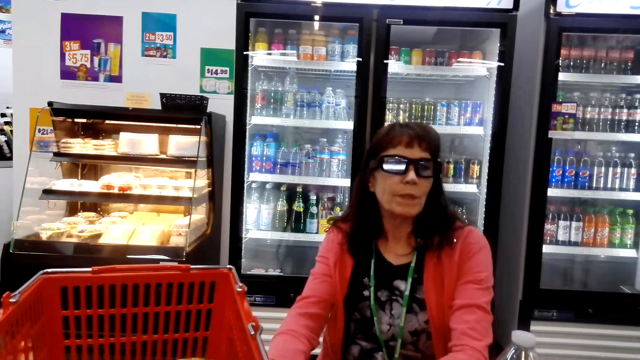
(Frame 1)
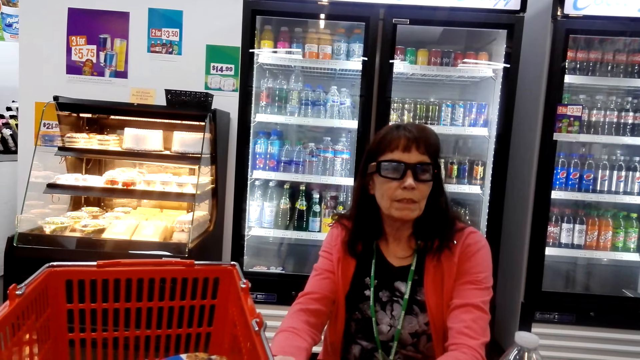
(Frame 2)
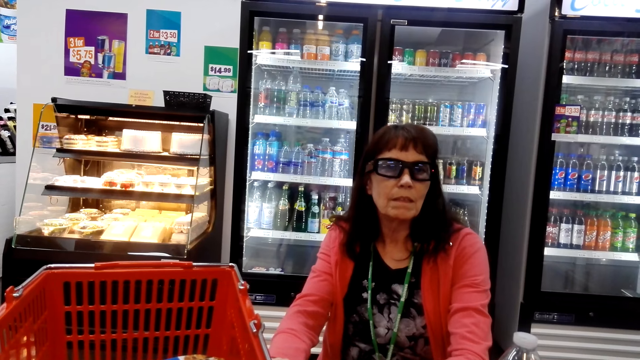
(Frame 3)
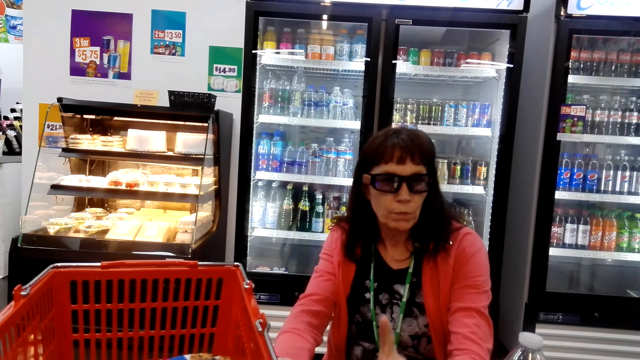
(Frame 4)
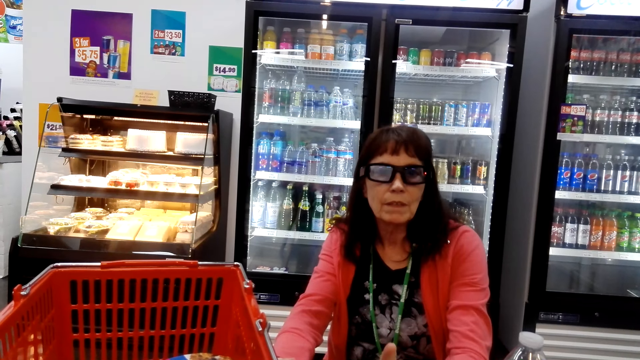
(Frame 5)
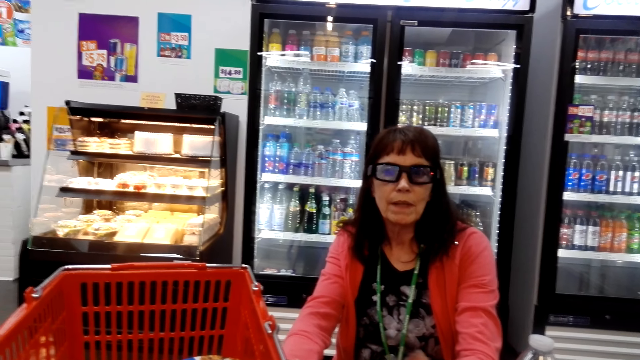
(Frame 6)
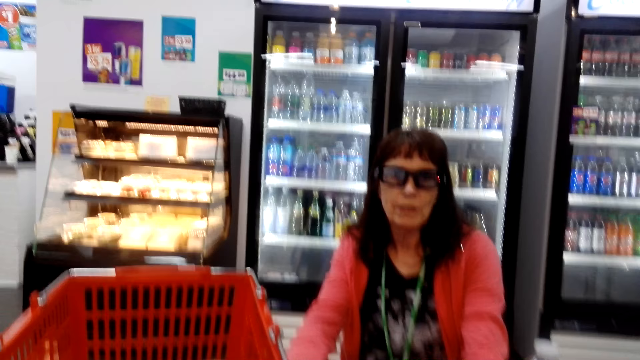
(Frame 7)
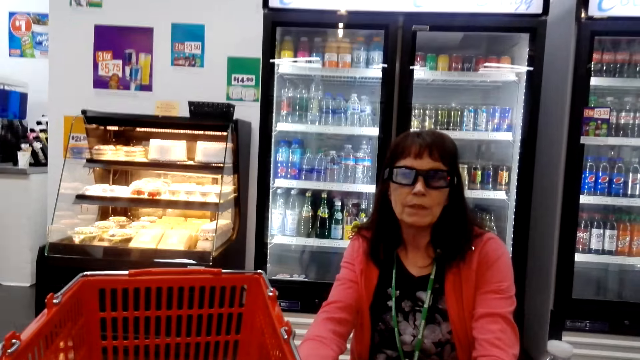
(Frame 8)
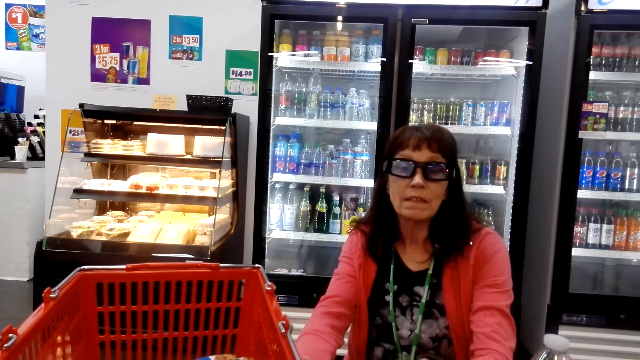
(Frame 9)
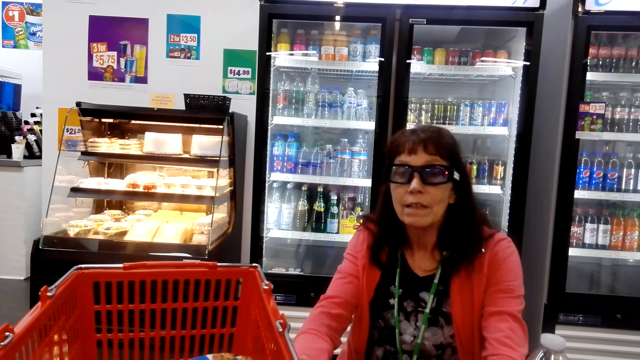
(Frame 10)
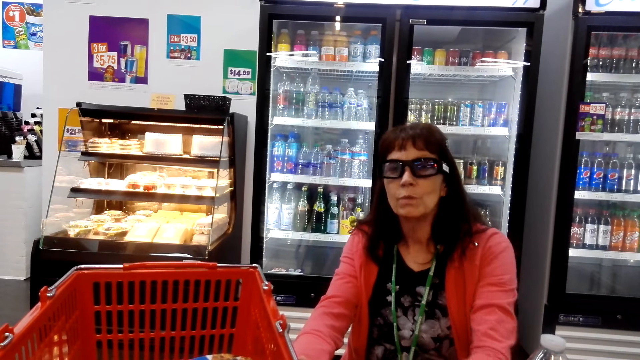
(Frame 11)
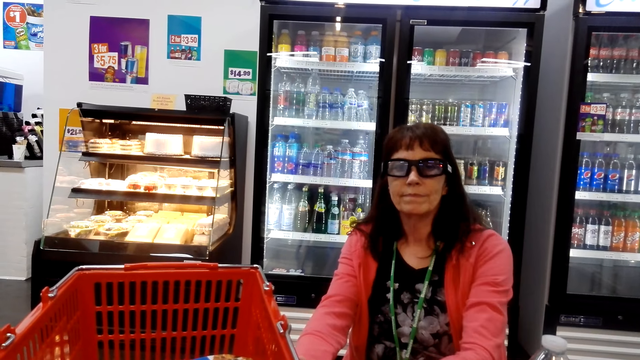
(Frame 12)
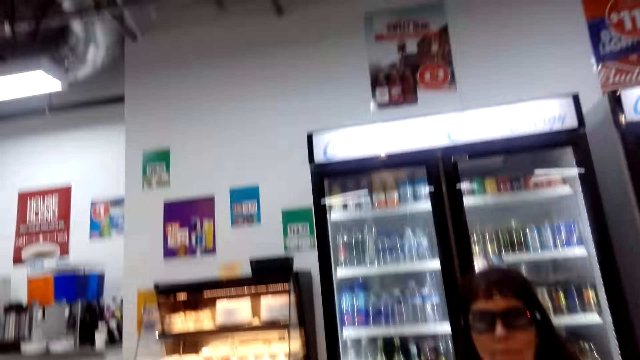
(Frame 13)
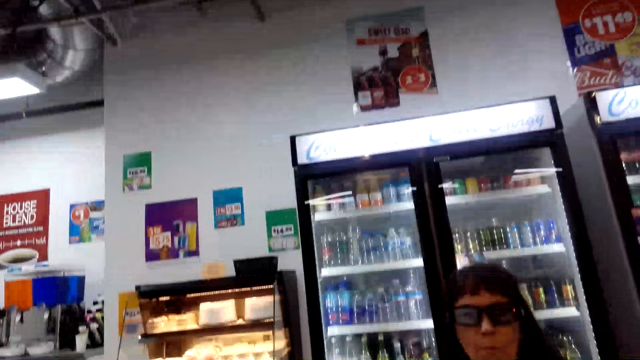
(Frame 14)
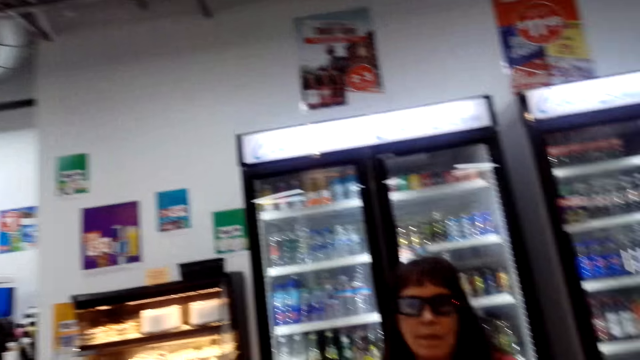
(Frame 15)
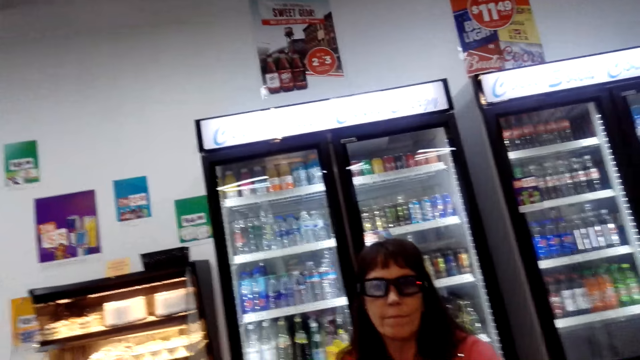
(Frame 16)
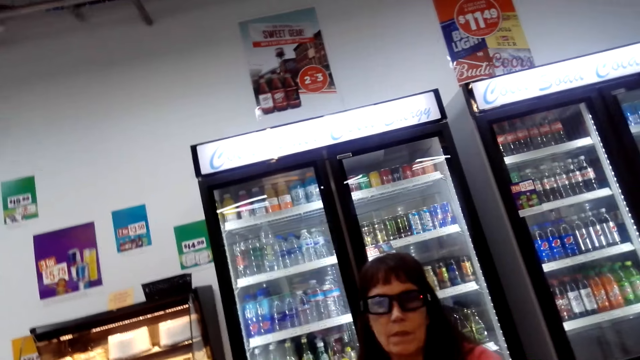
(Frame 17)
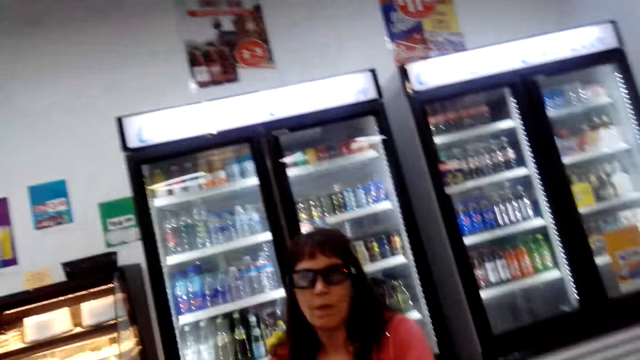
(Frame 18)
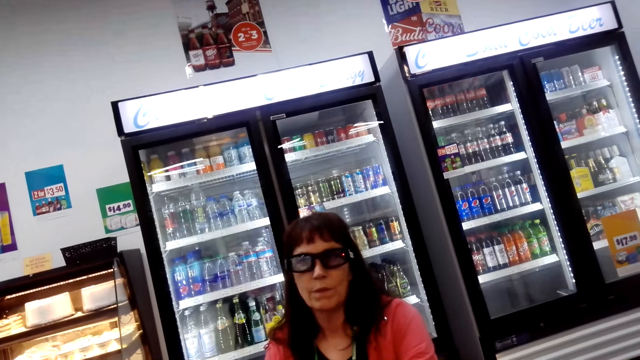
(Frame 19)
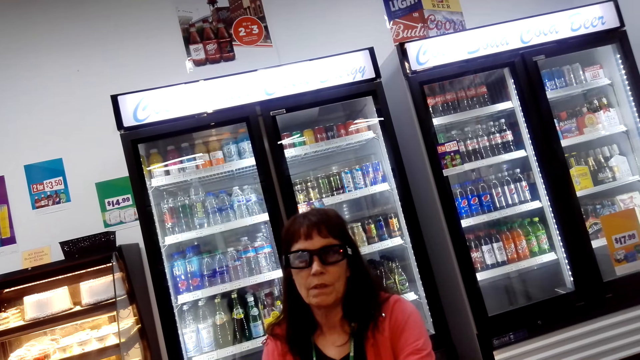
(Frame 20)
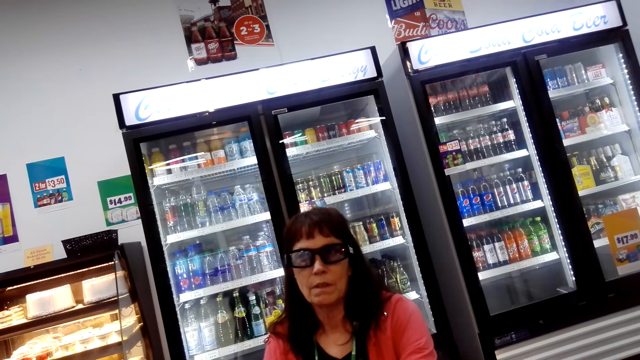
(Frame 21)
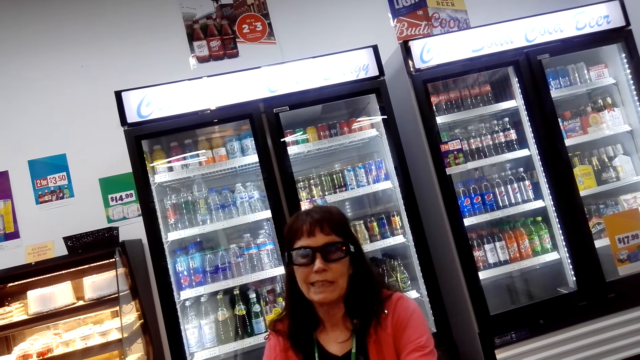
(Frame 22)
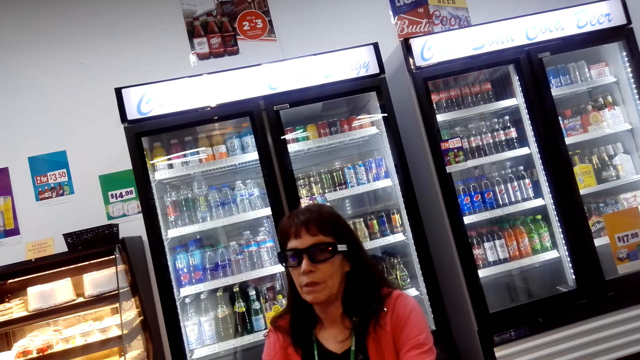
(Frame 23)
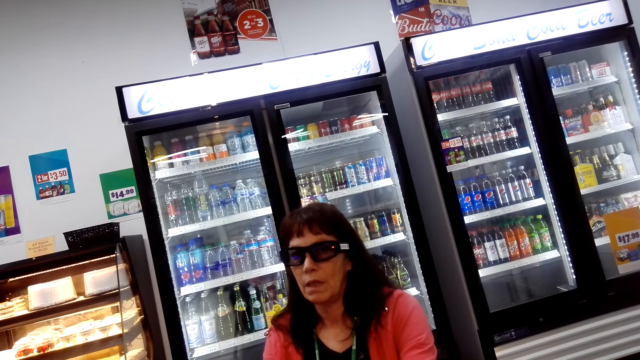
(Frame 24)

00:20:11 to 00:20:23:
Someone talks to the camera wearer.

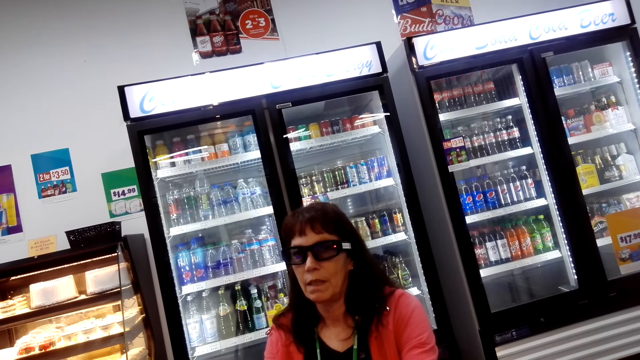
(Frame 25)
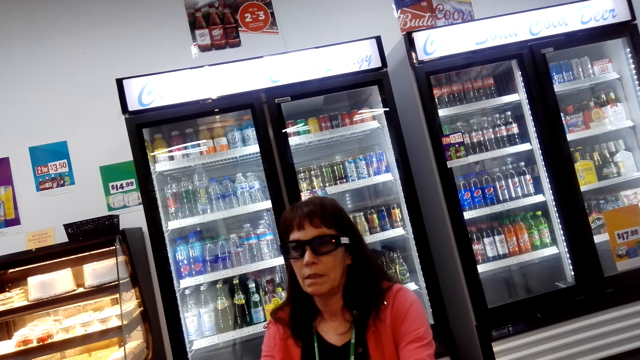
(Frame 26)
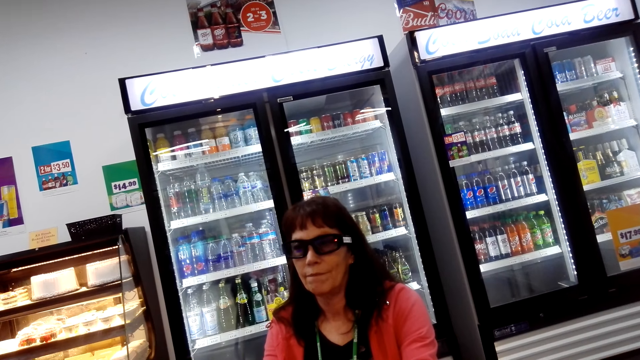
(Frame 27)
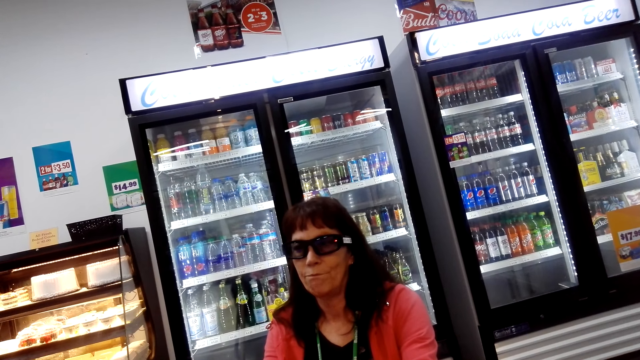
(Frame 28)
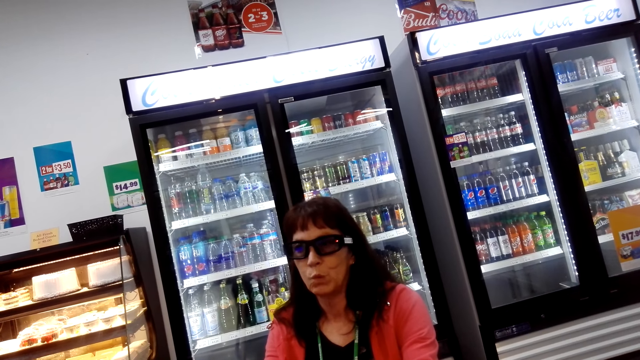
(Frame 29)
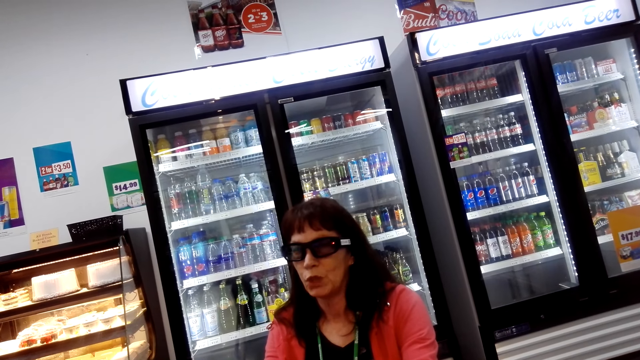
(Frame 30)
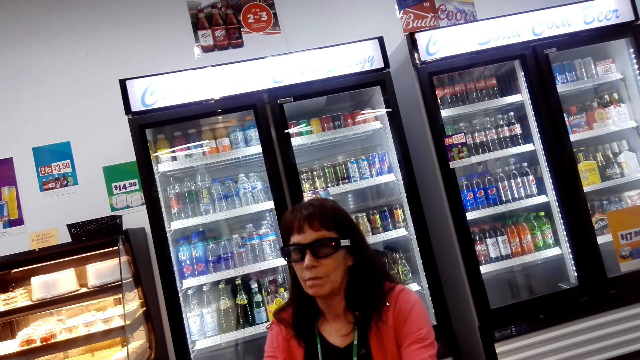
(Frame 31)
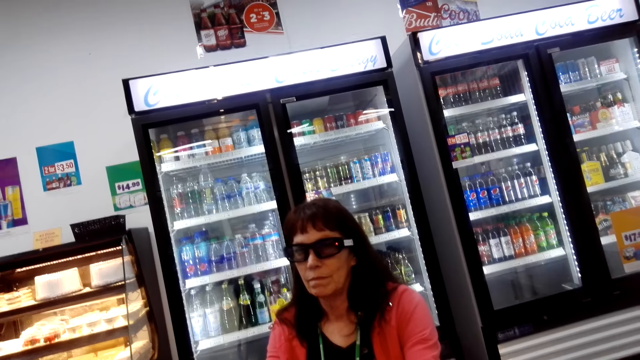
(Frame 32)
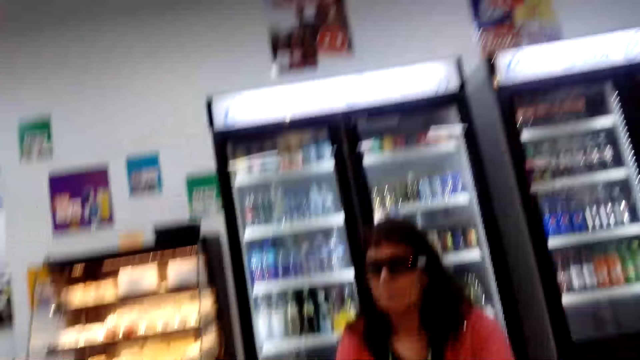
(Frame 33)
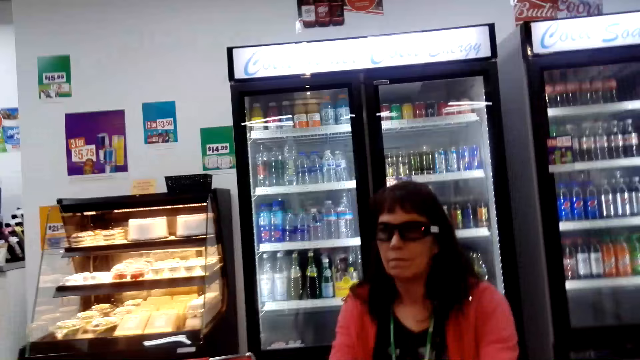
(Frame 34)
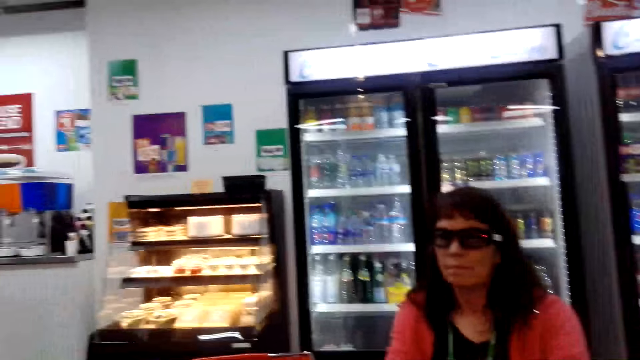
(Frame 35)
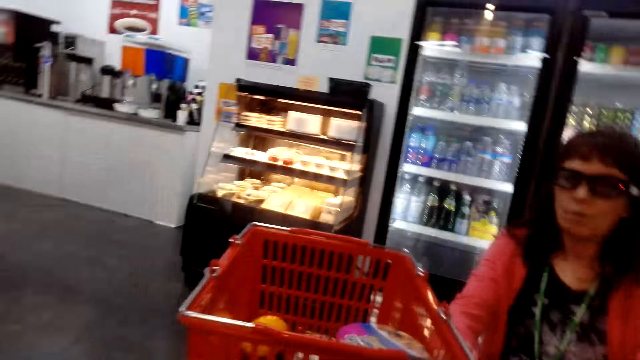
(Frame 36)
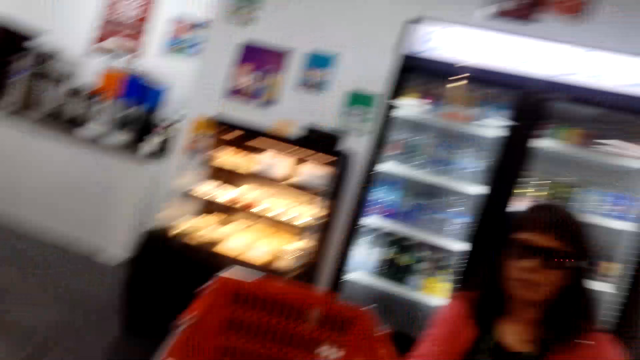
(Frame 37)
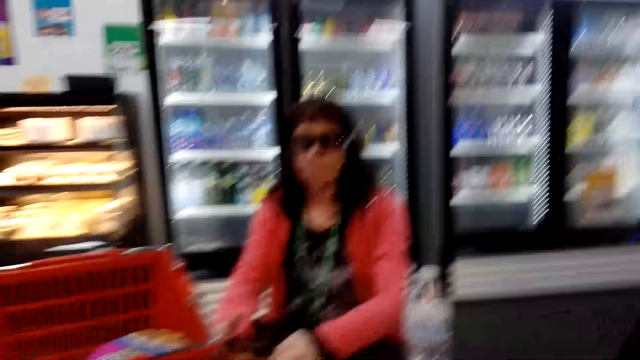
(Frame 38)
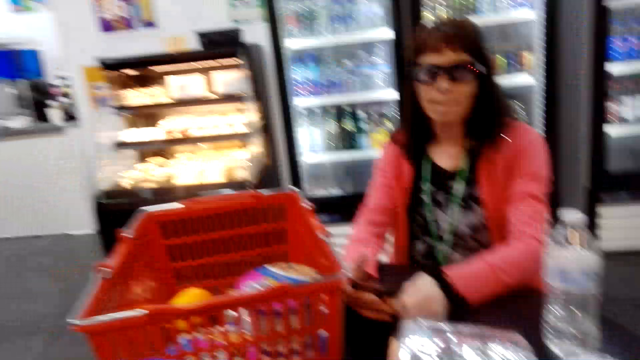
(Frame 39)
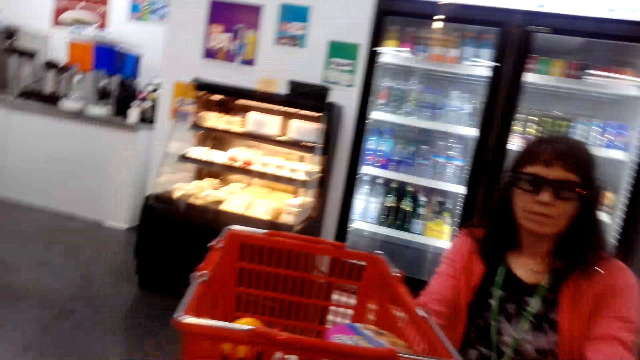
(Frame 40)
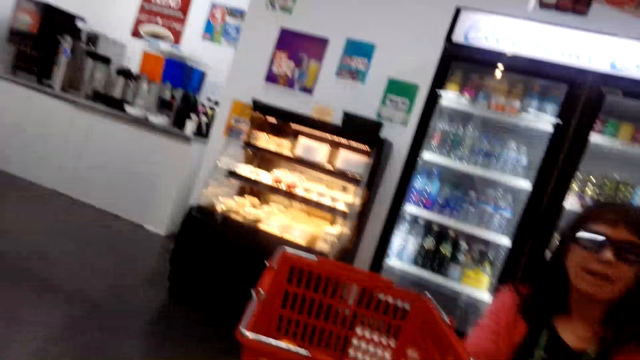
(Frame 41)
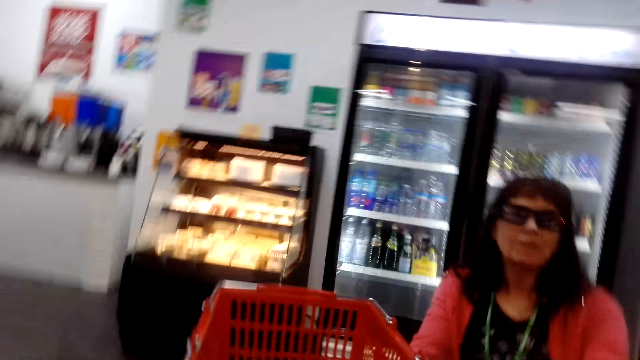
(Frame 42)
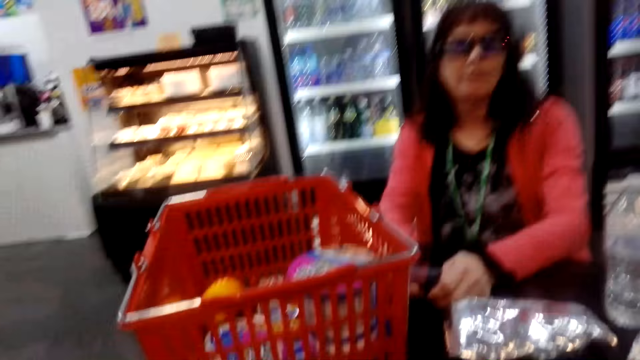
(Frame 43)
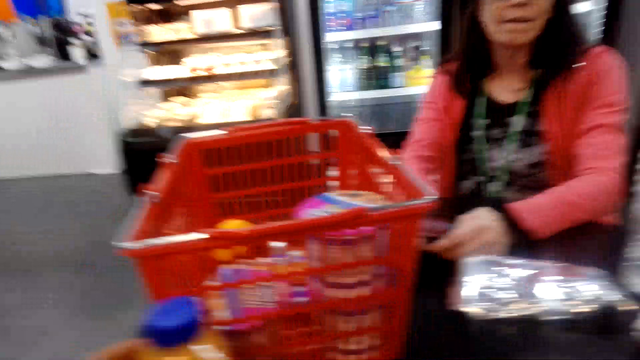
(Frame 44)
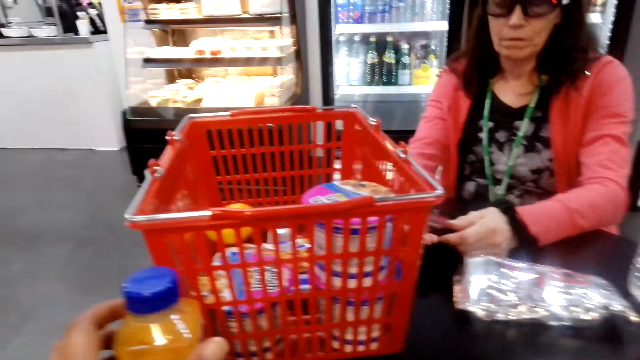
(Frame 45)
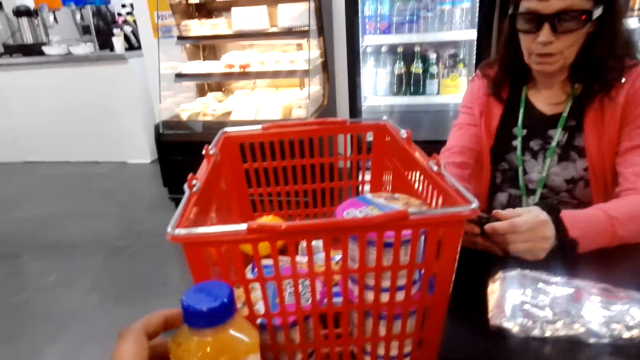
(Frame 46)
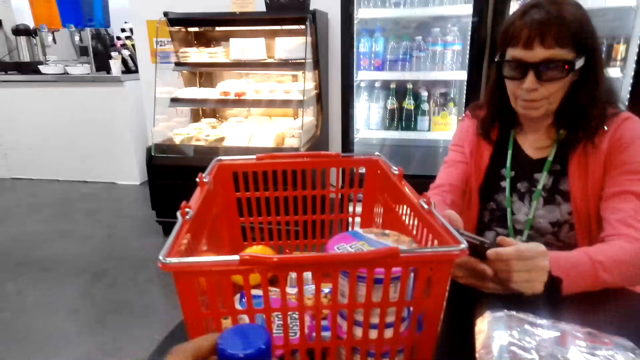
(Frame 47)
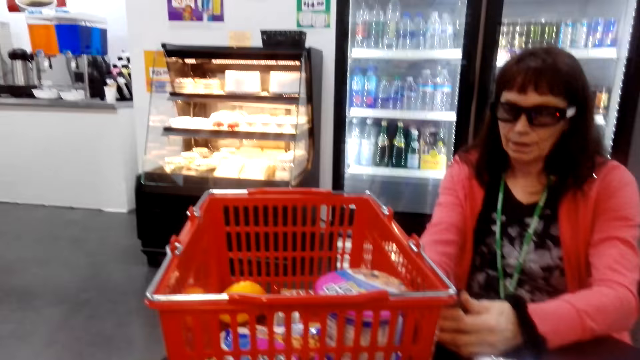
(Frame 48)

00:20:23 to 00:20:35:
The camera wearer talks. Someone talks back to the camera wearer.
